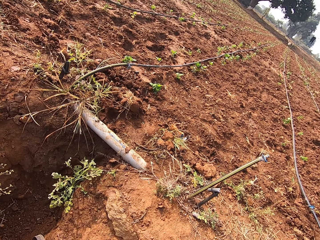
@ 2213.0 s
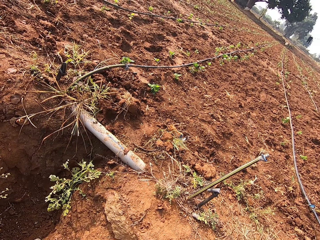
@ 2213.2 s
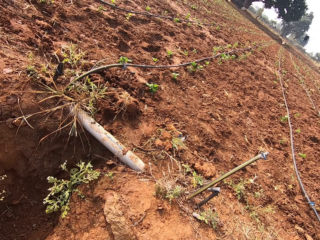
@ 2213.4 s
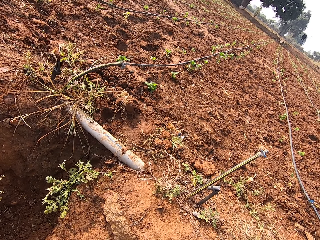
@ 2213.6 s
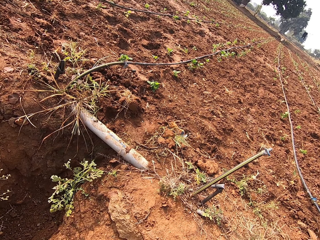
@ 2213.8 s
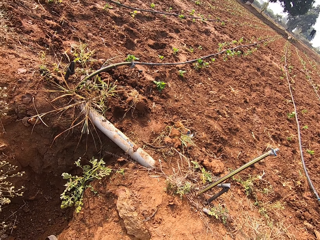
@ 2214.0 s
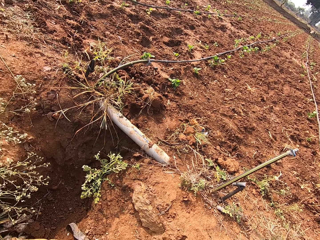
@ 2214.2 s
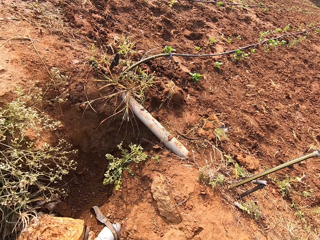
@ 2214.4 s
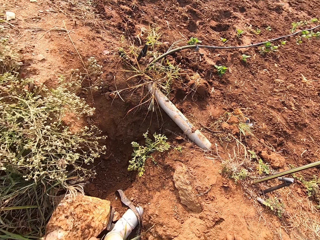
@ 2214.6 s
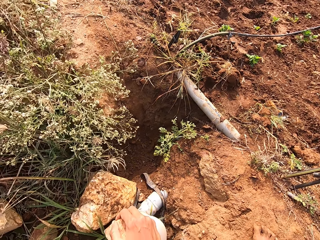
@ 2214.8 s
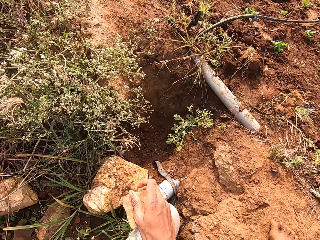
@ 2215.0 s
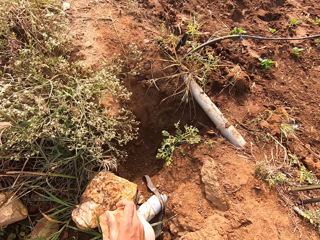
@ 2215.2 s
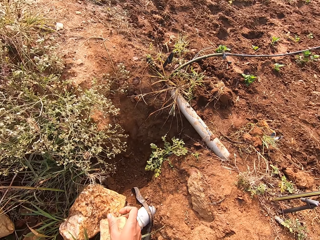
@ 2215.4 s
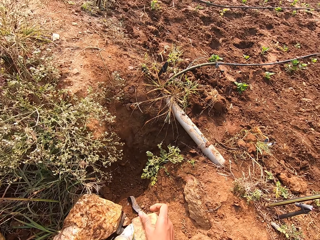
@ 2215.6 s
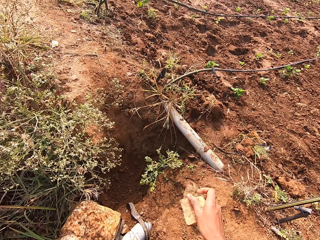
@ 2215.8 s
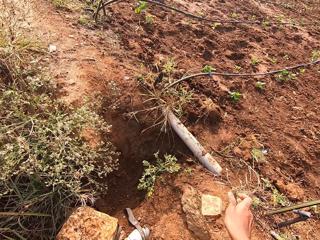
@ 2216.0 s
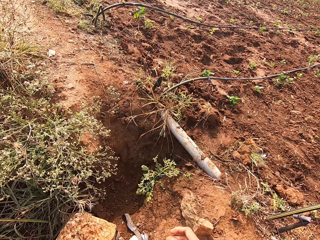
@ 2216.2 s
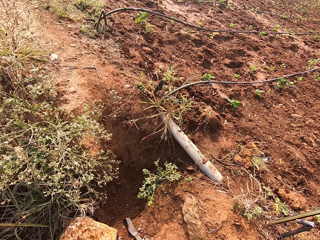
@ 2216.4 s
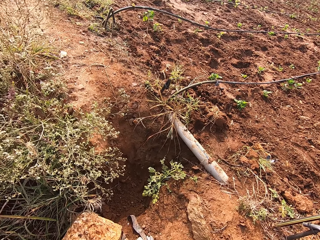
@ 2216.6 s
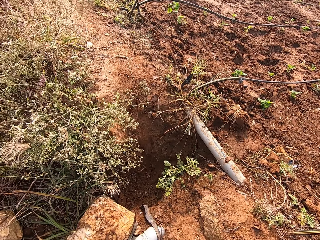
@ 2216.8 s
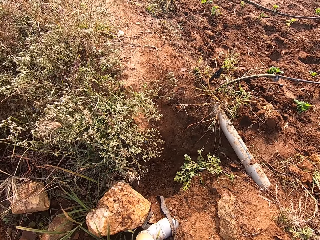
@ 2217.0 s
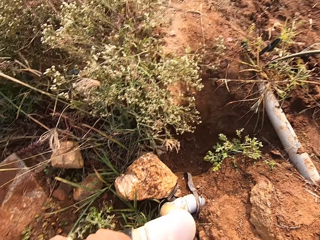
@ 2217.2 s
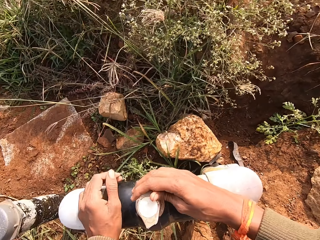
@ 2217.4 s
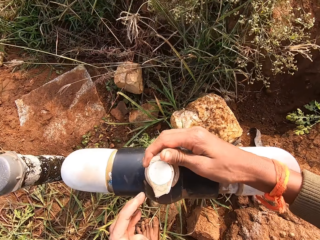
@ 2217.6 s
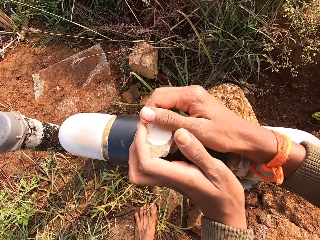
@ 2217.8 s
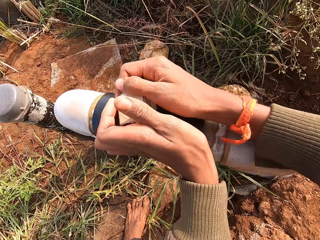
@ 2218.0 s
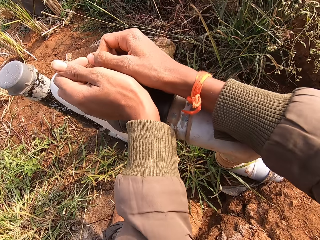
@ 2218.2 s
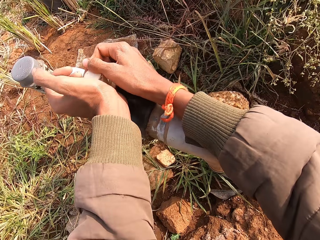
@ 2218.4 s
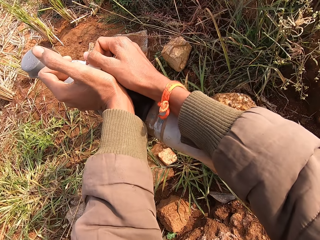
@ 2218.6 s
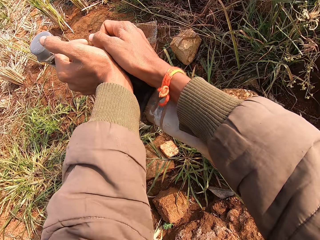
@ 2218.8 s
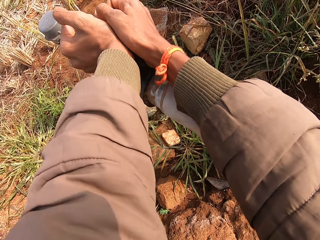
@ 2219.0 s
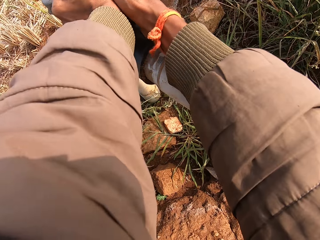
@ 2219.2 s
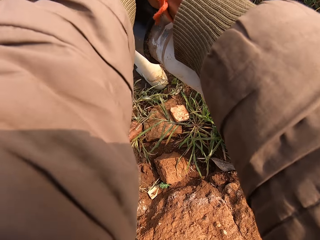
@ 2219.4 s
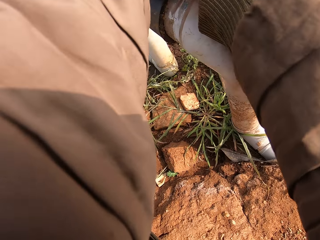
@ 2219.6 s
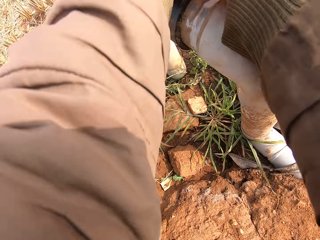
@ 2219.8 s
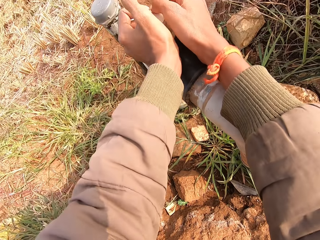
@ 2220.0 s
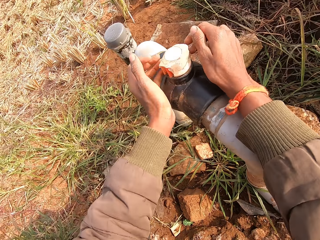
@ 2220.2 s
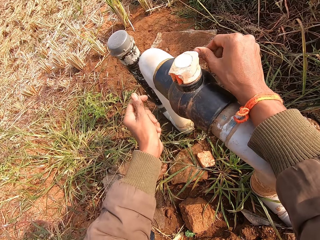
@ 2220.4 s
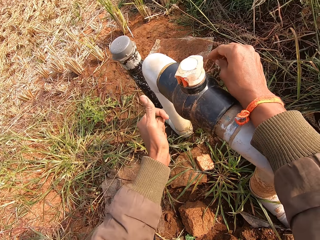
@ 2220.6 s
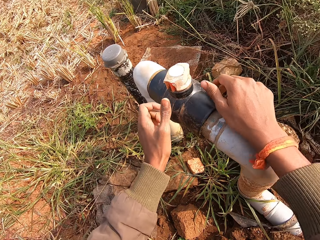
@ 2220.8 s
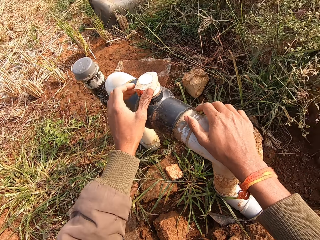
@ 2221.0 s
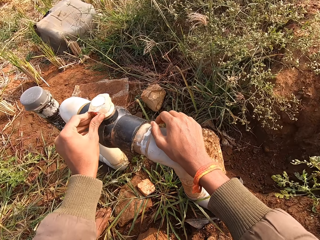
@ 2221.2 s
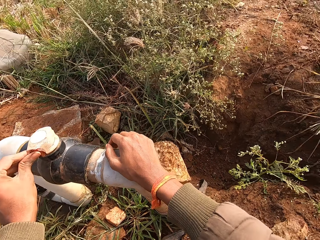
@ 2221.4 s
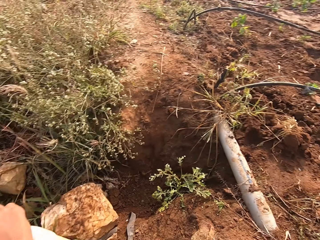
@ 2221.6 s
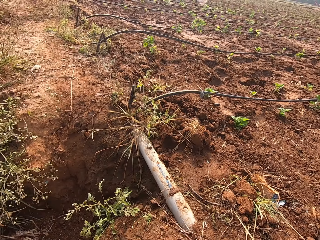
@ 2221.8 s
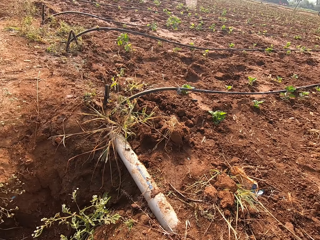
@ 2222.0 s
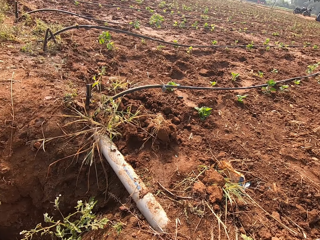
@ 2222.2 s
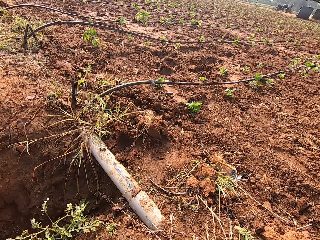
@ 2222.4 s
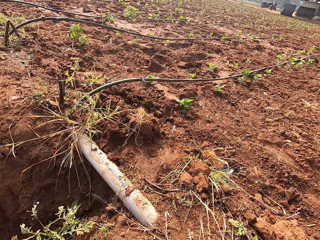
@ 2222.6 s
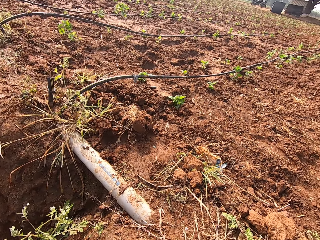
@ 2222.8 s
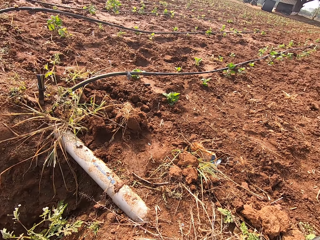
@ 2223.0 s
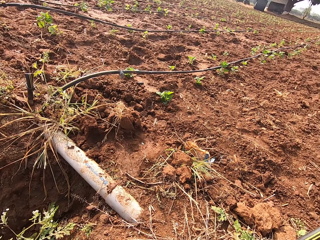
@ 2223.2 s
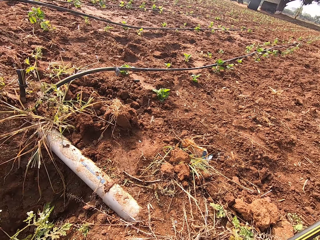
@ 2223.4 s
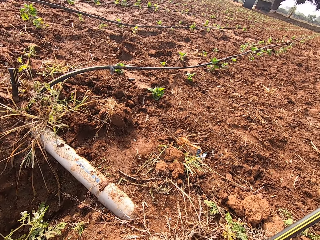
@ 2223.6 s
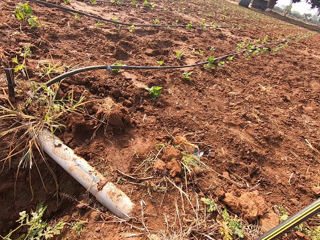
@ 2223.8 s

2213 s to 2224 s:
The camera wearer looks around the farm. He drops the stone in his right hand on the ground. He turns the valve on the pipe with his hands. He interacts with a woman. He holds the pipe with his right hand.

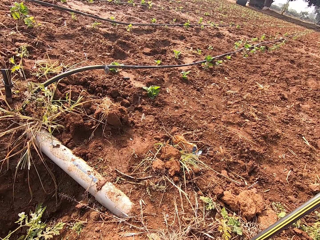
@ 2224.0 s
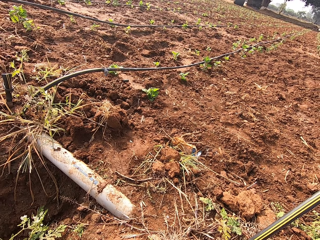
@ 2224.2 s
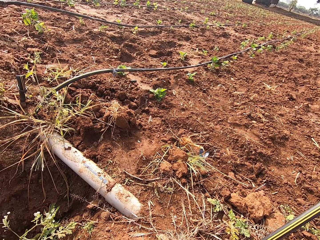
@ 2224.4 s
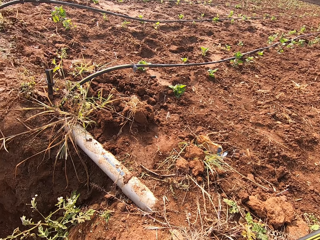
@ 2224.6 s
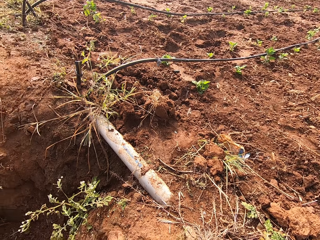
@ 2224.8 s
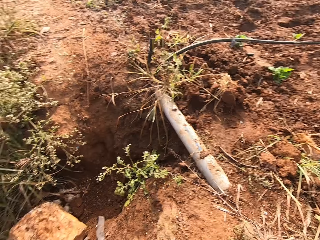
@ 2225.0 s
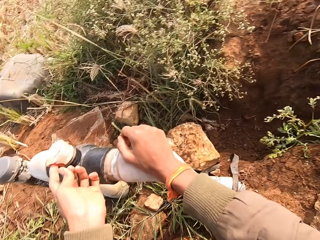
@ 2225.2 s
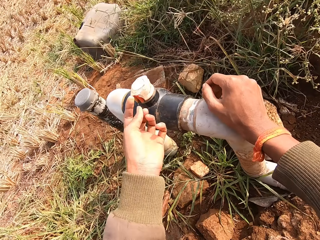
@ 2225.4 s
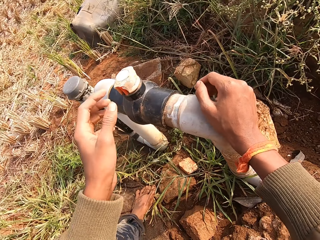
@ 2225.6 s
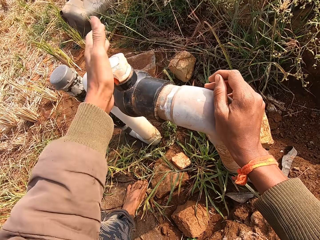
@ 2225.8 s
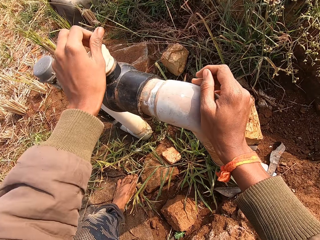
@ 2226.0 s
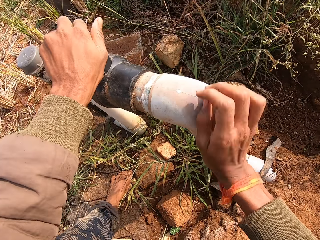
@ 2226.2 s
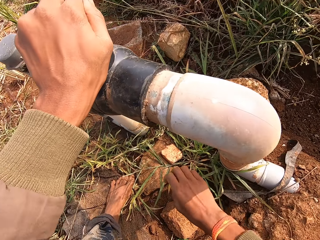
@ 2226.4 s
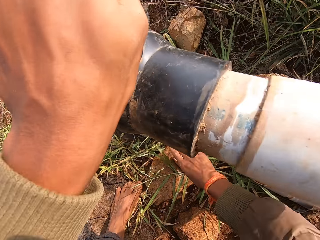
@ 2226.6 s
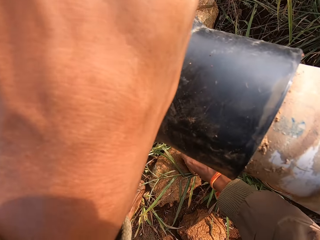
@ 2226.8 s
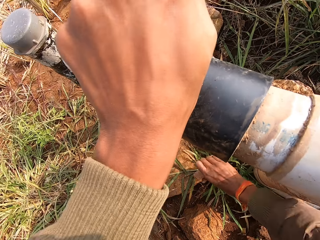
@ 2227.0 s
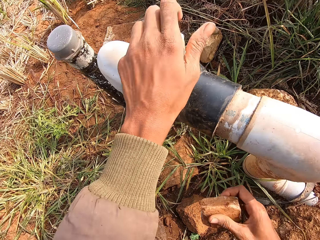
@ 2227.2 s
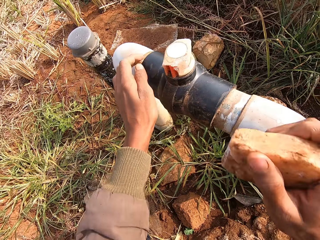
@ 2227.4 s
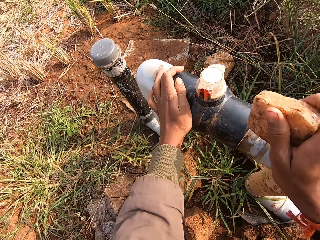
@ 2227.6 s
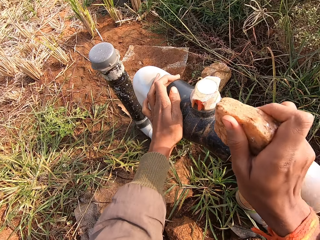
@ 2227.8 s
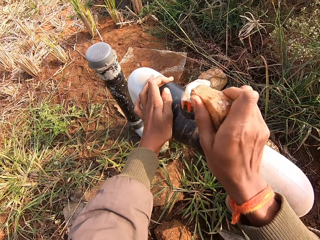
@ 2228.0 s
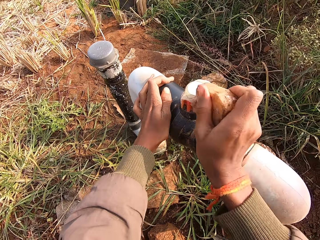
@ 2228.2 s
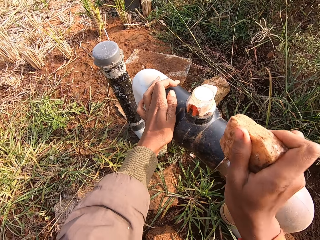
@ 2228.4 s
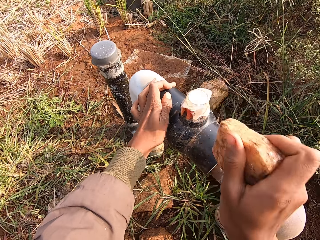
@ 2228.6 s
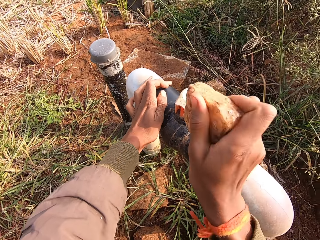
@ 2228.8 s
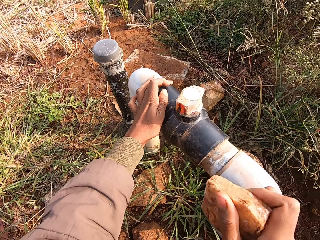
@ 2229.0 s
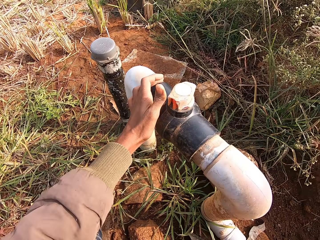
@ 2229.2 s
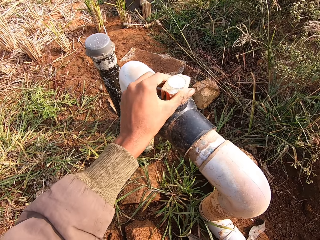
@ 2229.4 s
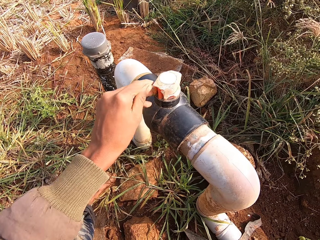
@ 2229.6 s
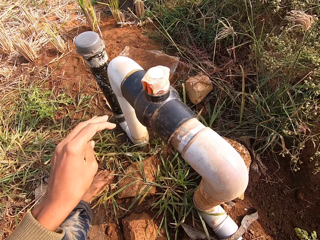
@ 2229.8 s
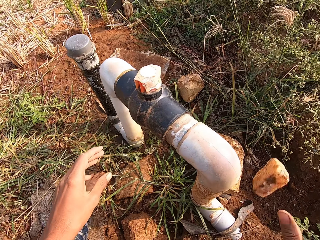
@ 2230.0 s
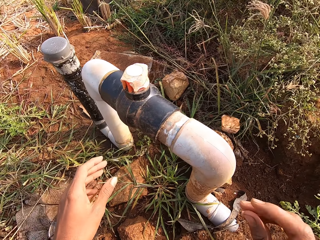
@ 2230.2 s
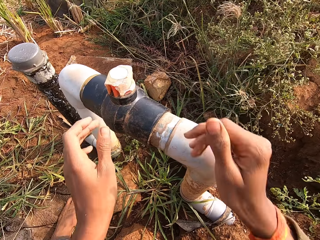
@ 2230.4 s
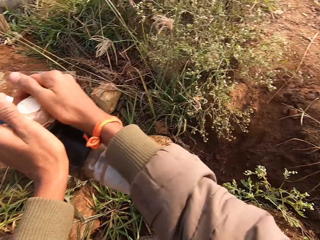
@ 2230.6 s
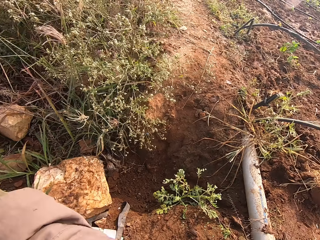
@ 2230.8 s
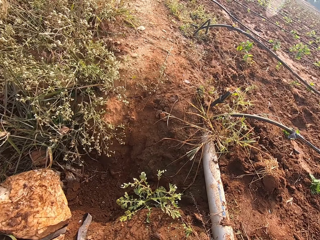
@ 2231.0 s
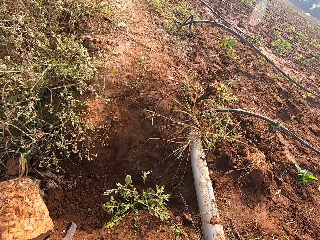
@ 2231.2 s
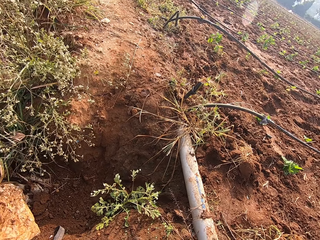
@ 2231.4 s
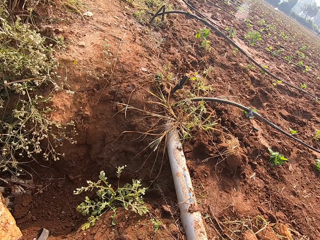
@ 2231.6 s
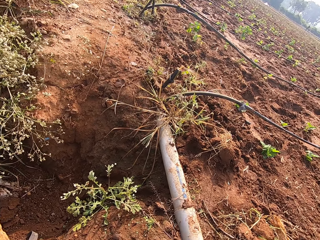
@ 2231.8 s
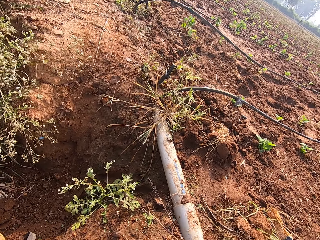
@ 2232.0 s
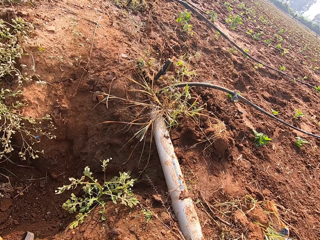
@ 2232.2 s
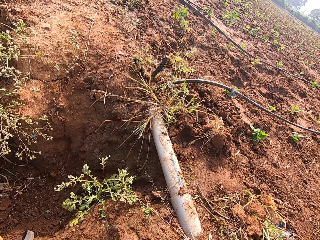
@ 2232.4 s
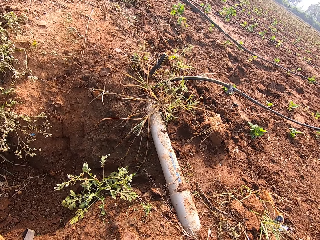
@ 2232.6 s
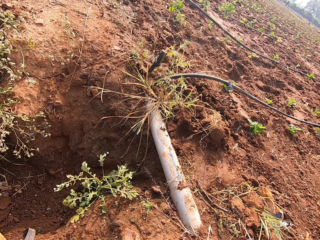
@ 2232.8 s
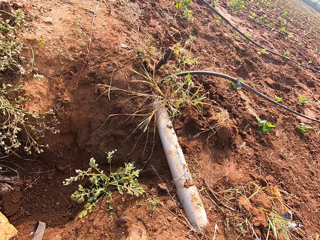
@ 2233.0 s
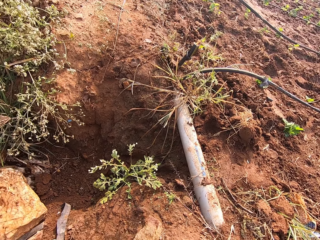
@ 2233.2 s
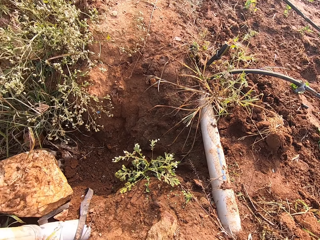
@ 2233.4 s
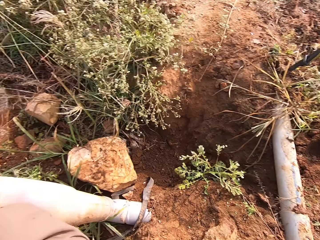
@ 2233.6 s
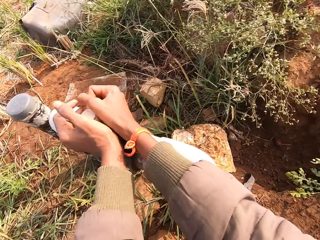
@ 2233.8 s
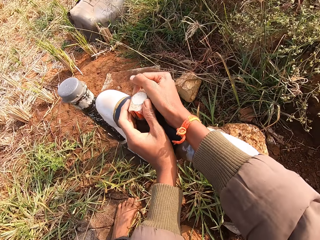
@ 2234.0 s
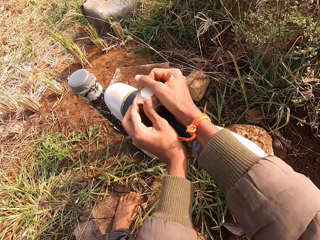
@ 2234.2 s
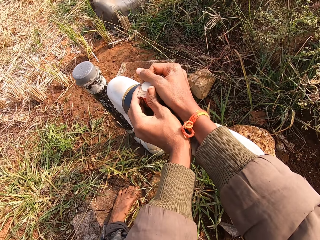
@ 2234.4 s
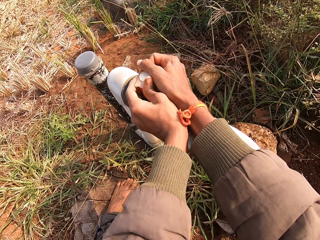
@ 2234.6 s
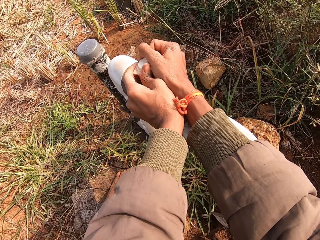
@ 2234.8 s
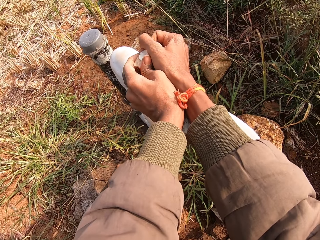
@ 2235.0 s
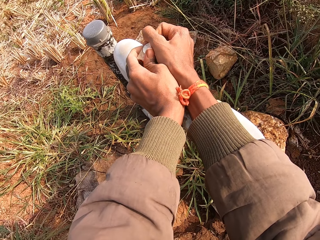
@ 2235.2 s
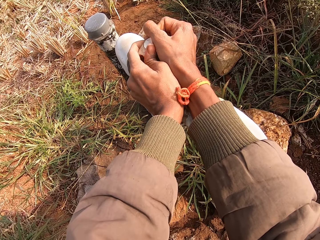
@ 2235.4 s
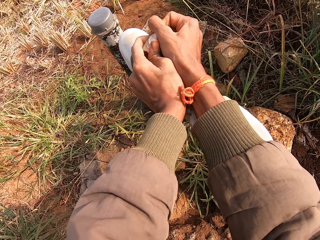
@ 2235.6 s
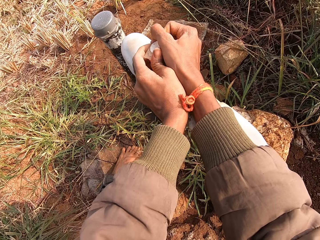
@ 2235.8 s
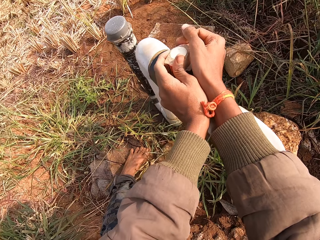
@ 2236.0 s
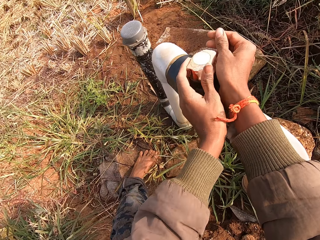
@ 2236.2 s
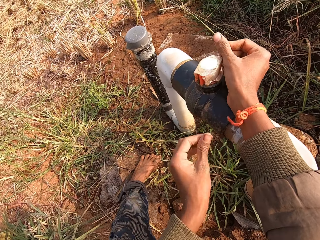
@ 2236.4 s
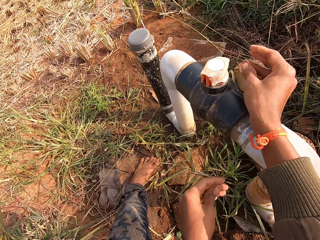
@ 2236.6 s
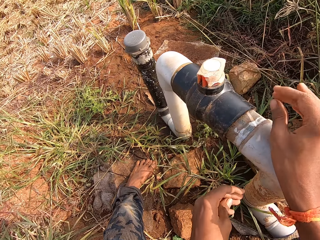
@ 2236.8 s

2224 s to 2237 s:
The camera wearer looks around the farm. He turns the valve or knob on the pipe with his left hand. He picks the stone from the ground with his right hand. He holds the pipe with his left hand and hits the valve on the pipe with the stone in his right hand. He touches the valve on the pipe with his left hand. He drops the stone in his right hand on the ground. He turns the valve on the pipe with his hands. He looks around the farm. He adjusts the knob with both hands.
